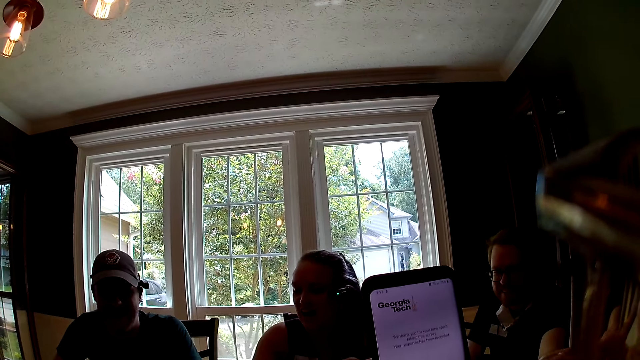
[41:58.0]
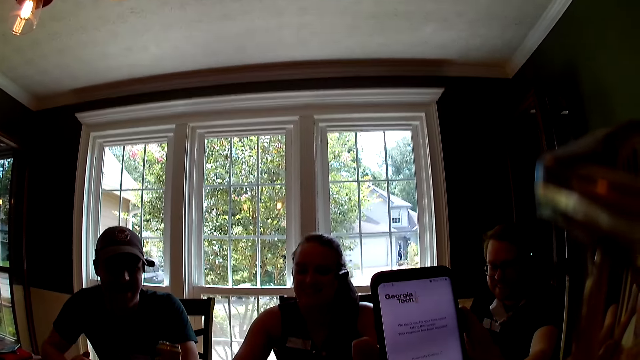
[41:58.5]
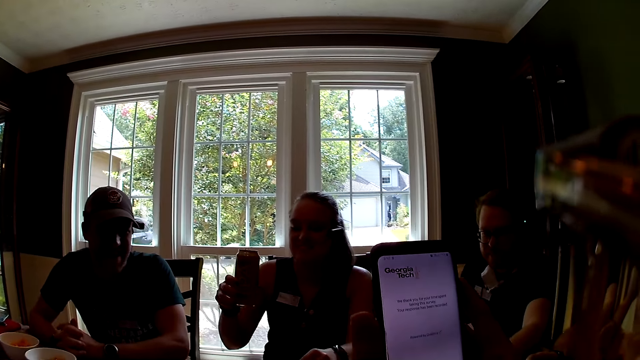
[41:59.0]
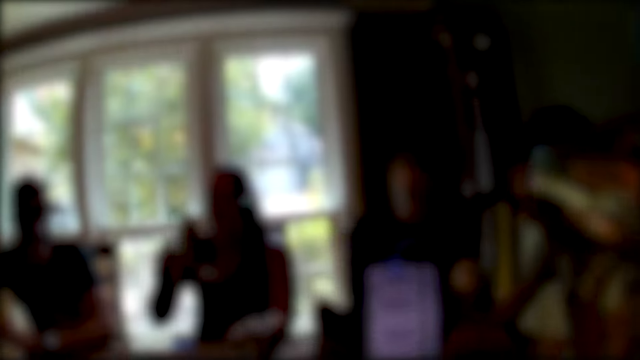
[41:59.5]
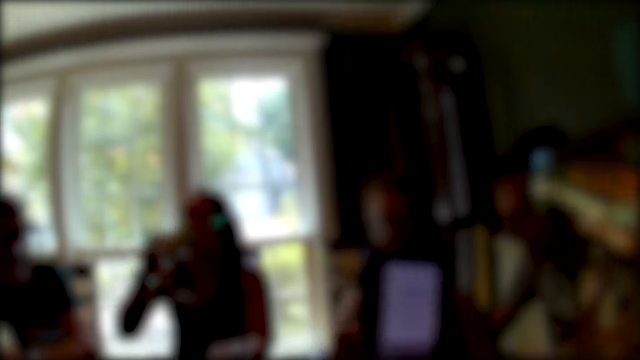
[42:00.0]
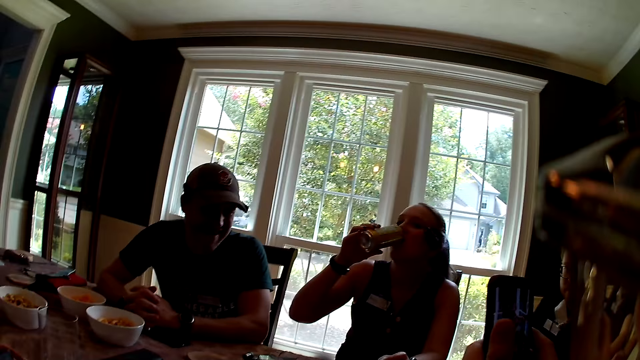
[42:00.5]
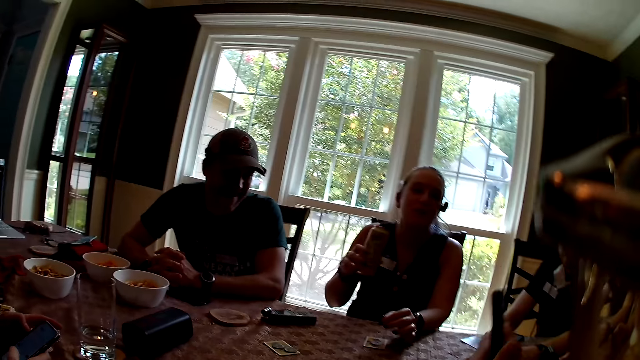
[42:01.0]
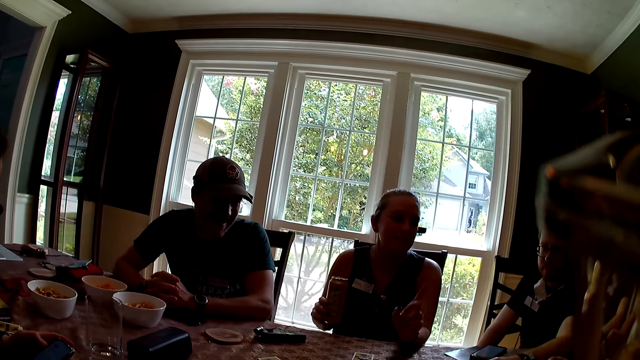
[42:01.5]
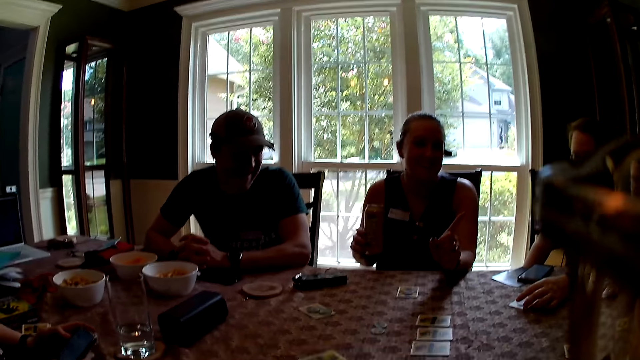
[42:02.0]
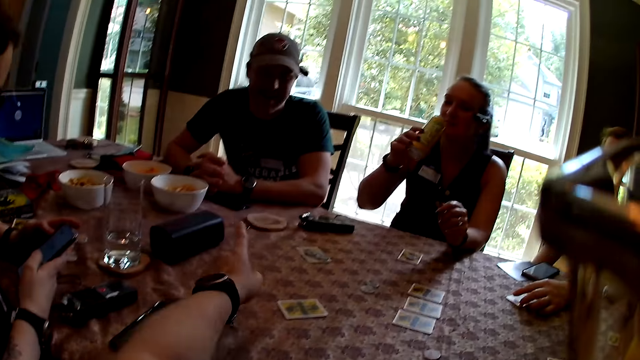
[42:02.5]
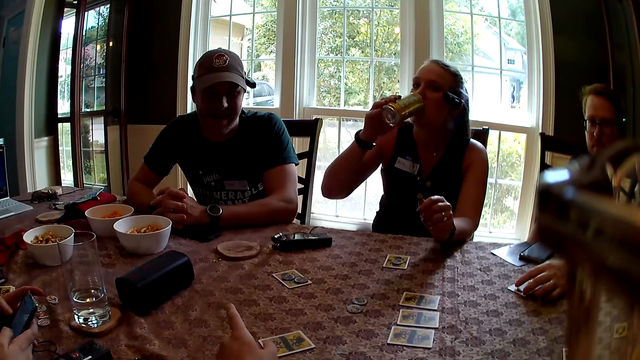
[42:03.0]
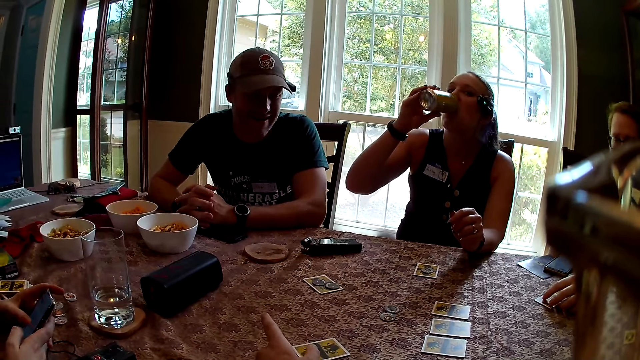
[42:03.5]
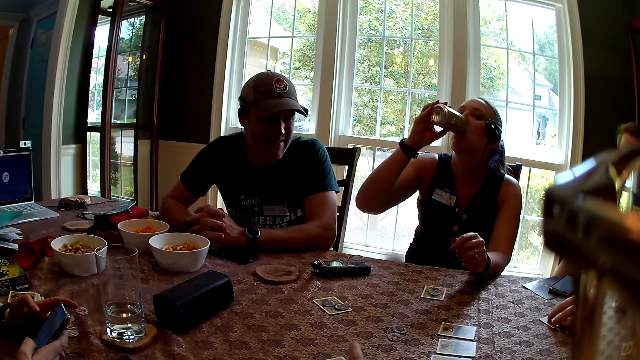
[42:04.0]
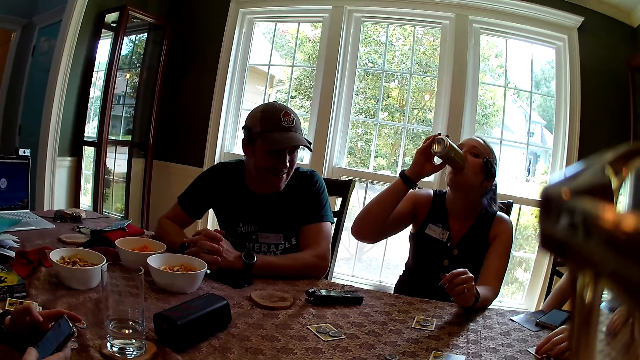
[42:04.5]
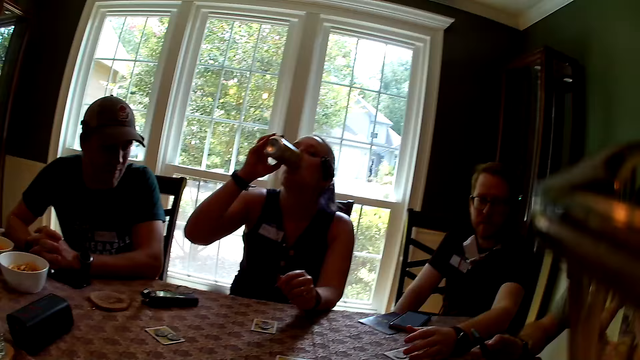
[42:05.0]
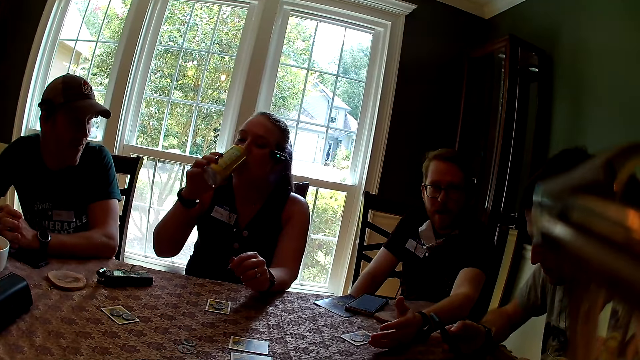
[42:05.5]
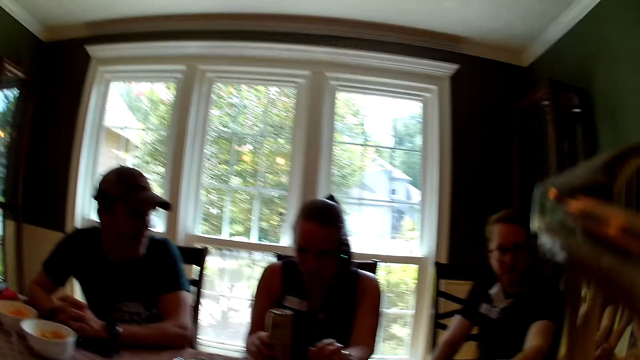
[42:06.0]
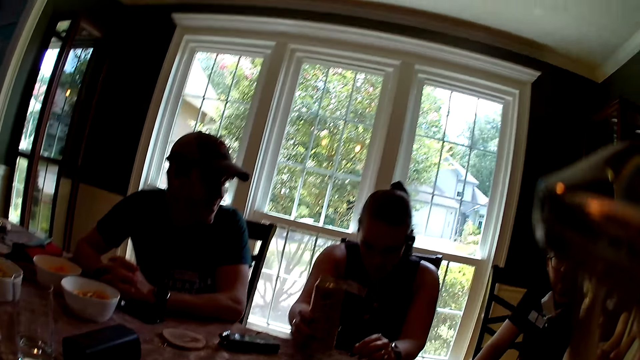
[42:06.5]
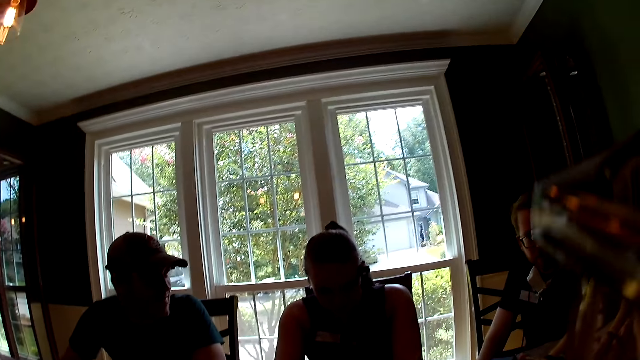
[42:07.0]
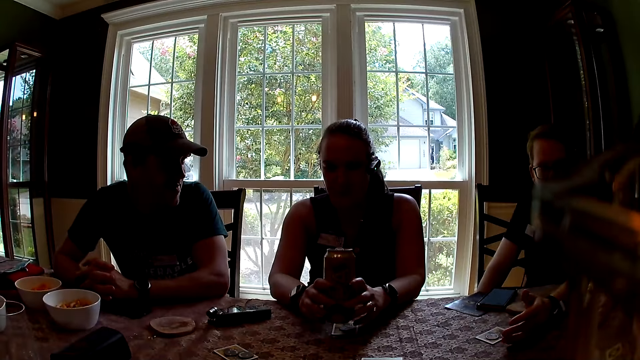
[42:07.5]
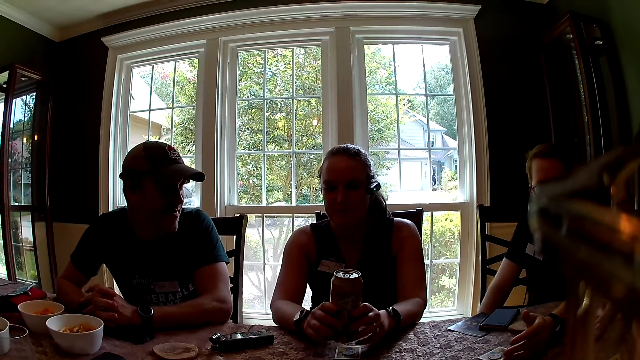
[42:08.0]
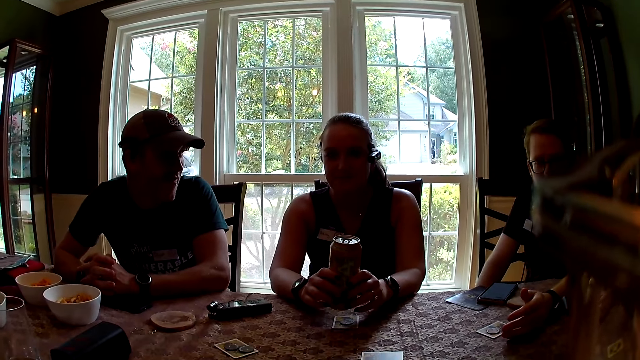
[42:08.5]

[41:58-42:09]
A woman drinks a canned drink in her right hand. The camera wearer points her left index finger at the man. The woman drinks the canned drink in her right hand.

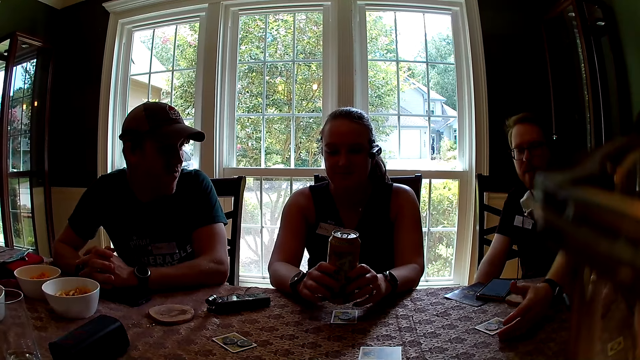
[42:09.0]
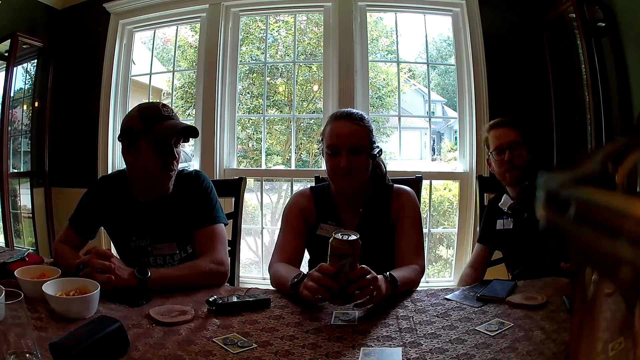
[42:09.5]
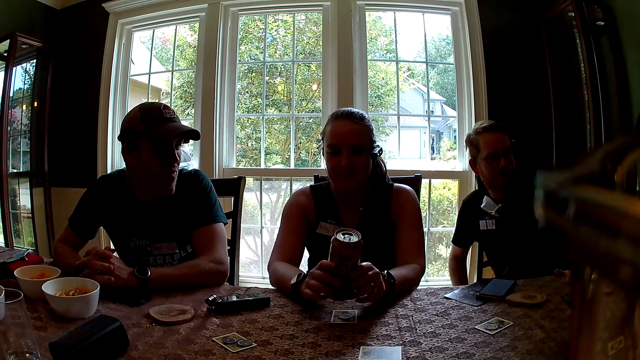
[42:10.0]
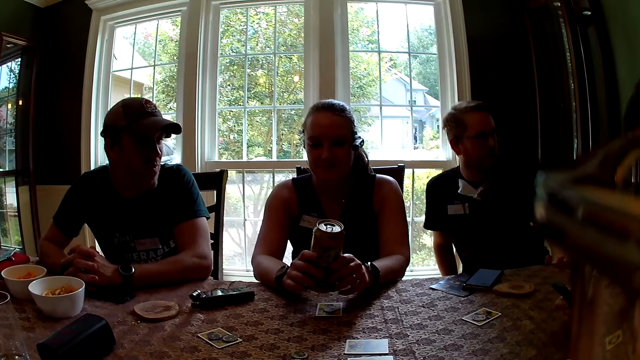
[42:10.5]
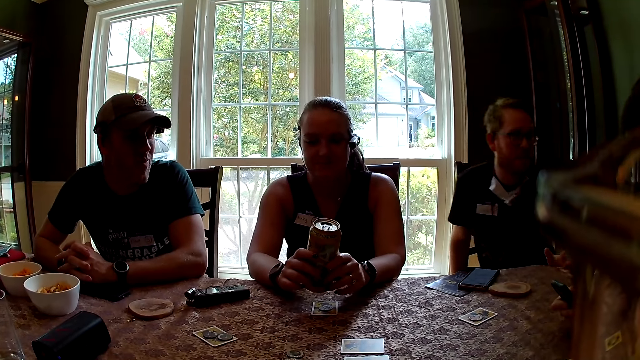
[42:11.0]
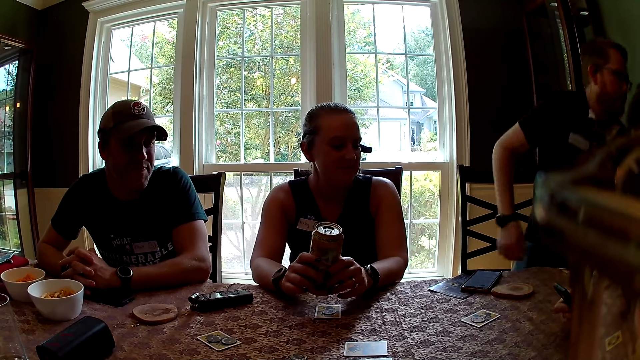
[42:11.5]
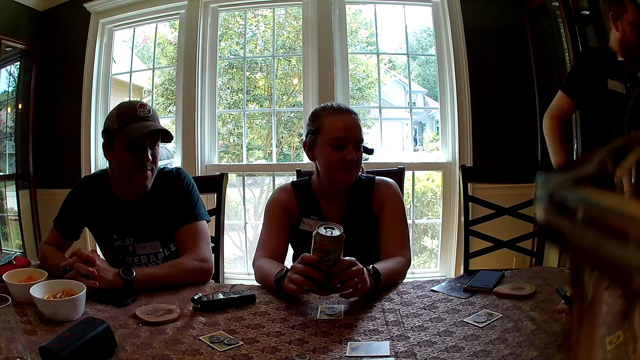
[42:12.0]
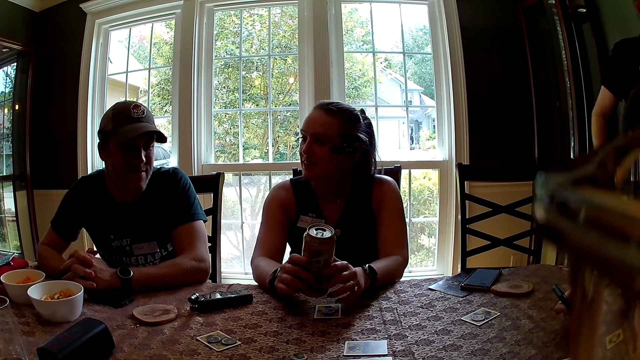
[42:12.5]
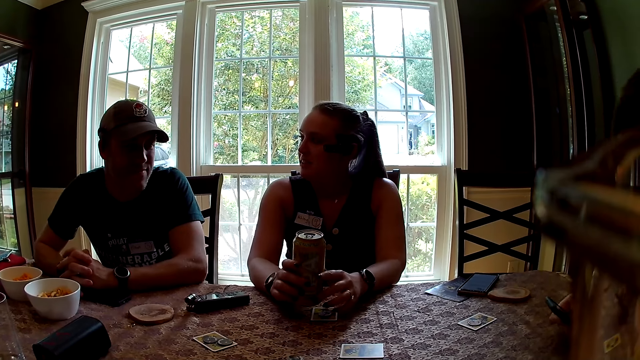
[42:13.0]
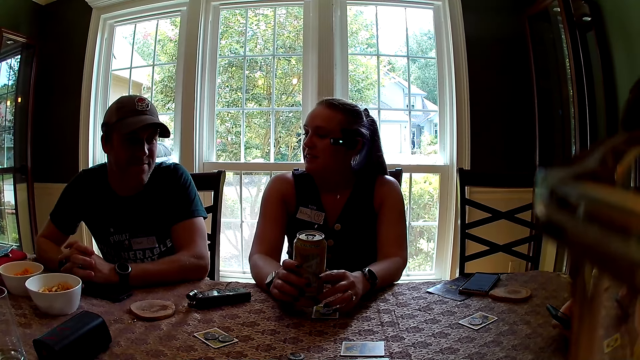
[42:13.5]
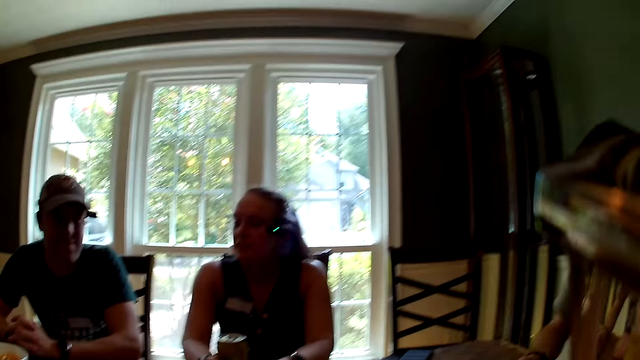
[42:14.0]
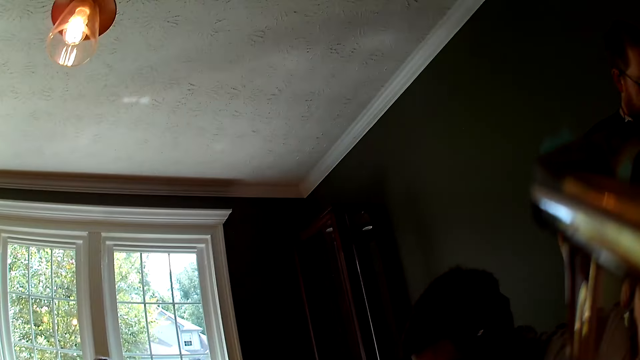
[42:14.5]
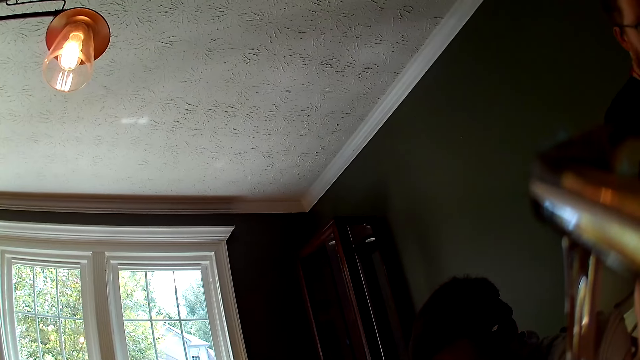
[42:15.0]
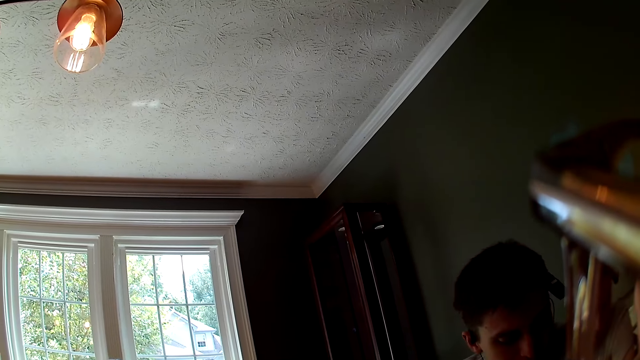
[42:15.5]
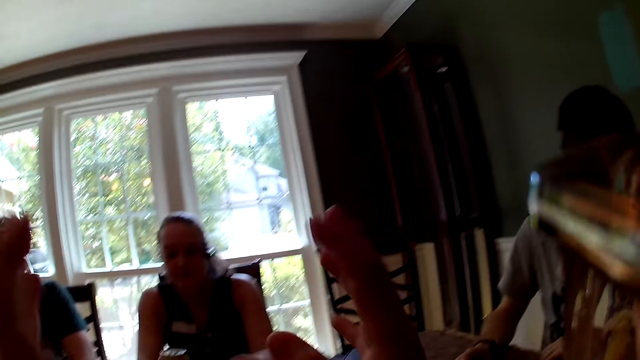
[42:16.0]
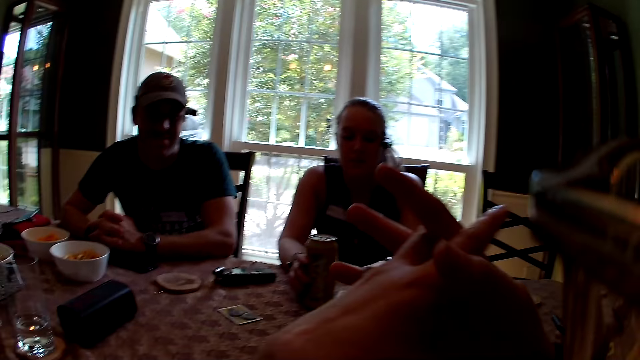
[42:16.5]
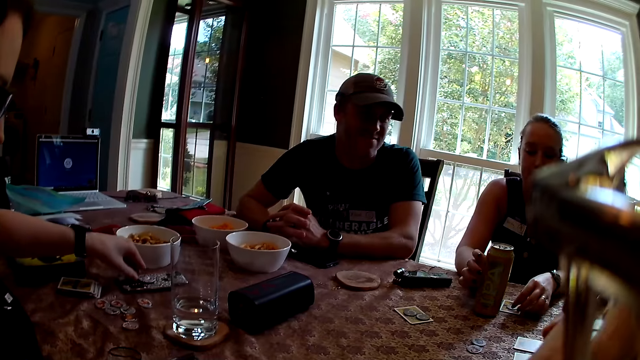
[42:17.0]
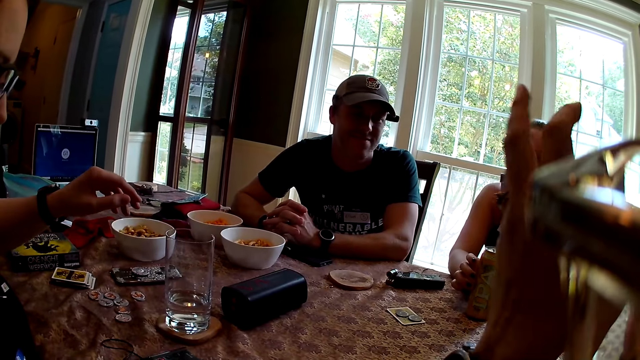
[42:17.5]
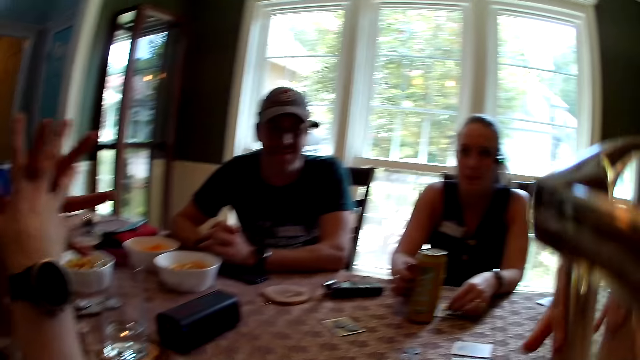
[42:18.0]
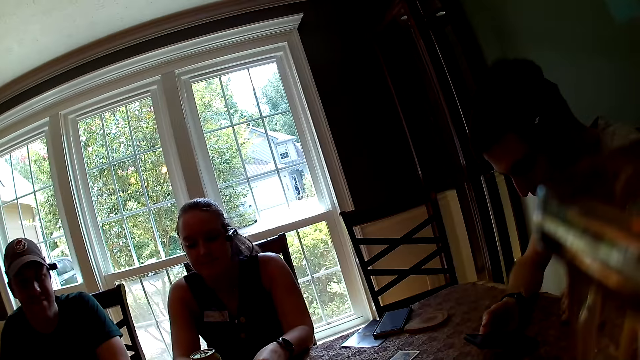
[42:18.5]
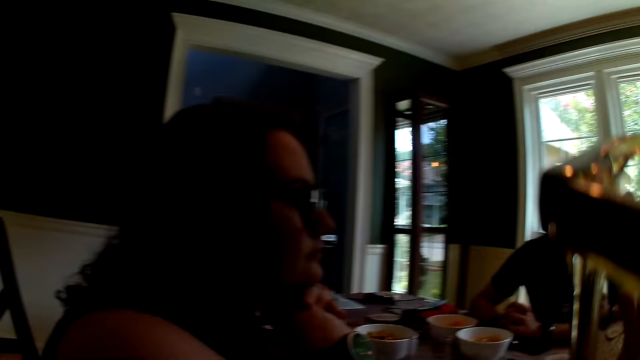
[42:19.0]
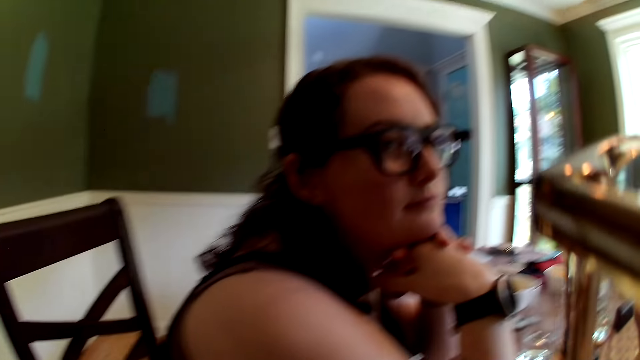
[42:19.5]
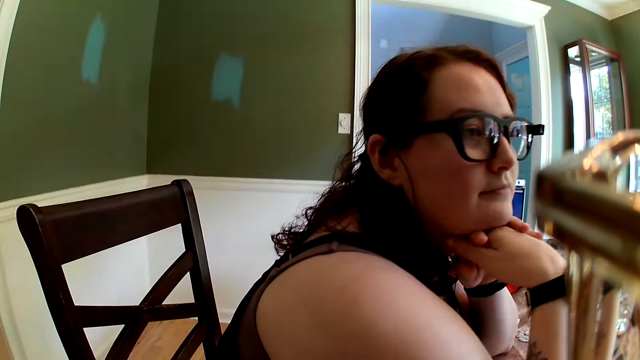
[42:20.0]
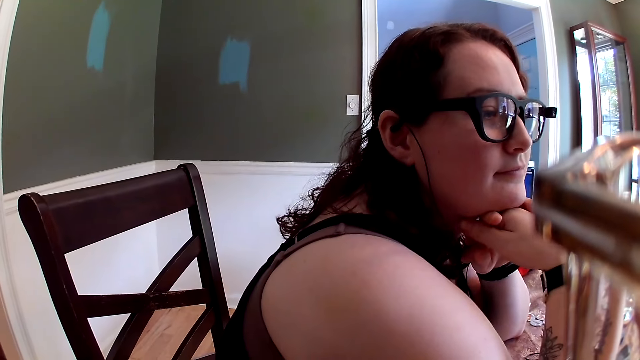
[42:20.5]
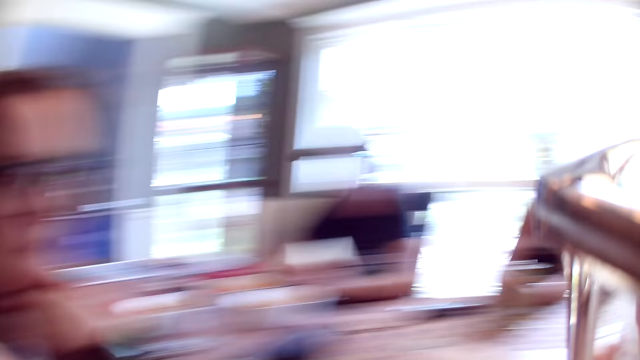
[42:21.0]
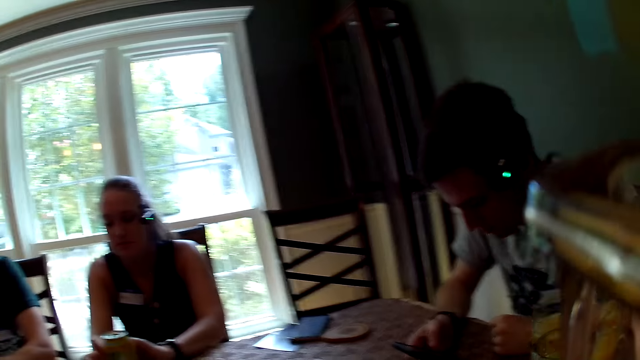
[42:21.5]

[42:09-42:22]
The man stands from the chair. The camera wearer looks around.
